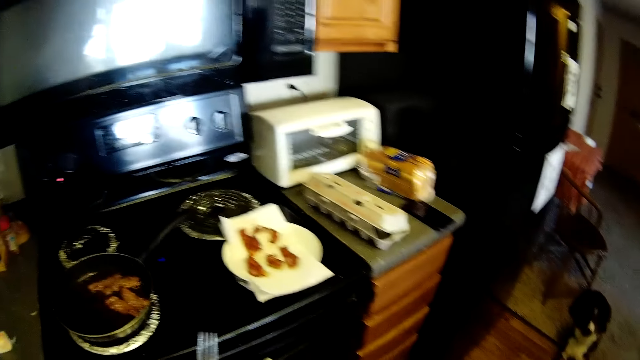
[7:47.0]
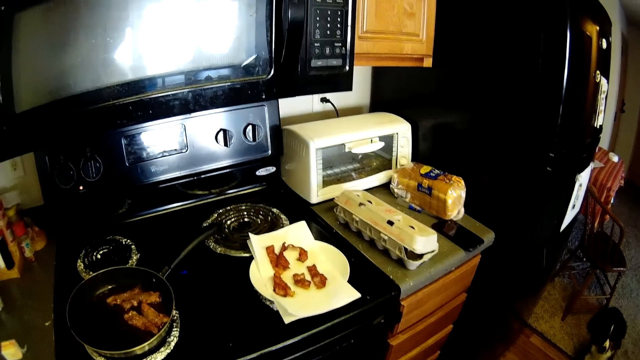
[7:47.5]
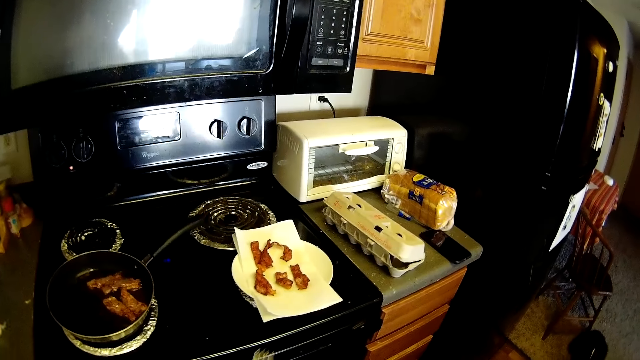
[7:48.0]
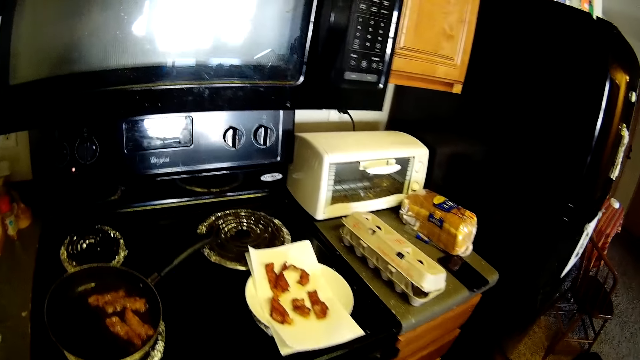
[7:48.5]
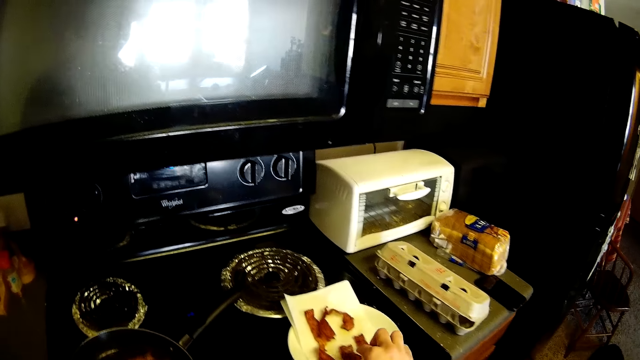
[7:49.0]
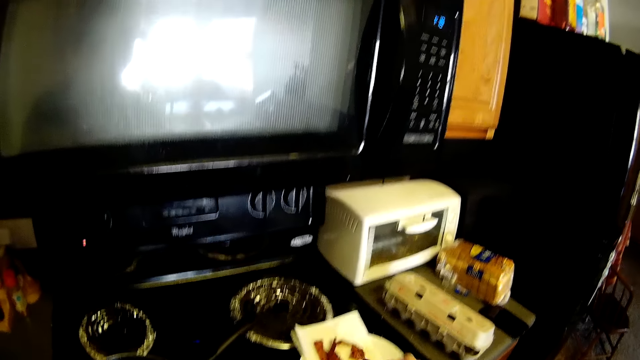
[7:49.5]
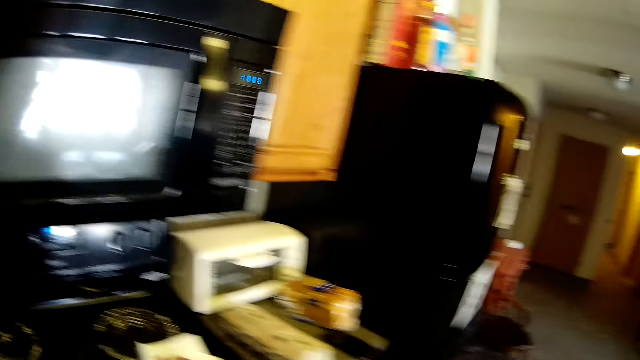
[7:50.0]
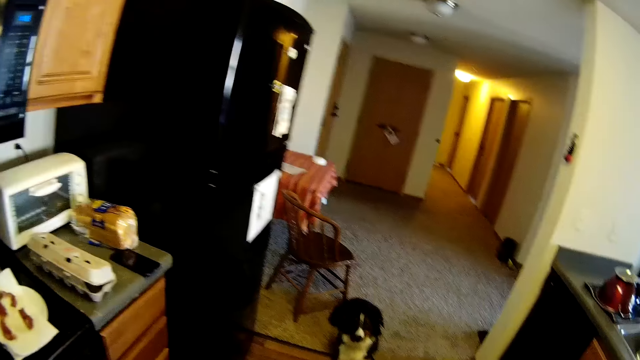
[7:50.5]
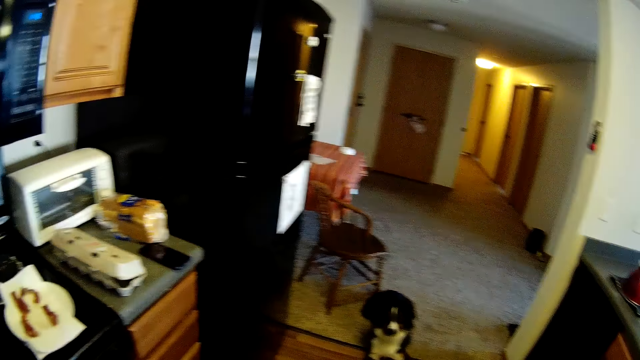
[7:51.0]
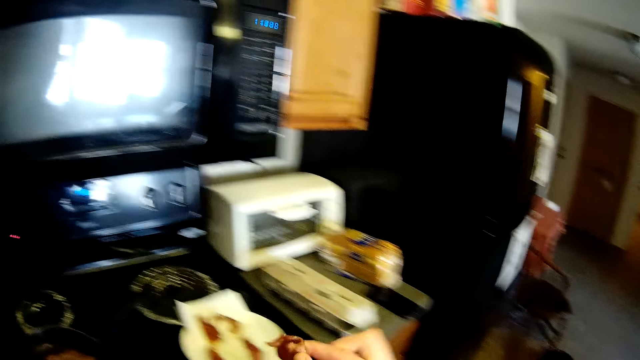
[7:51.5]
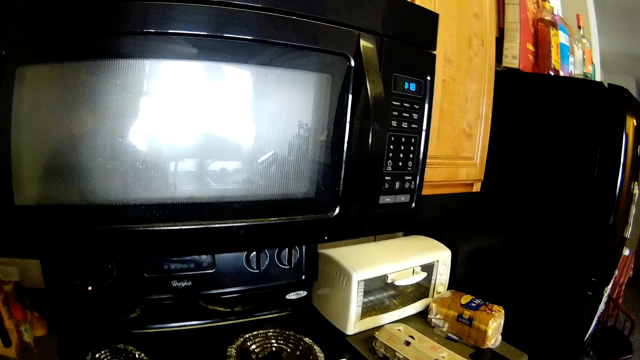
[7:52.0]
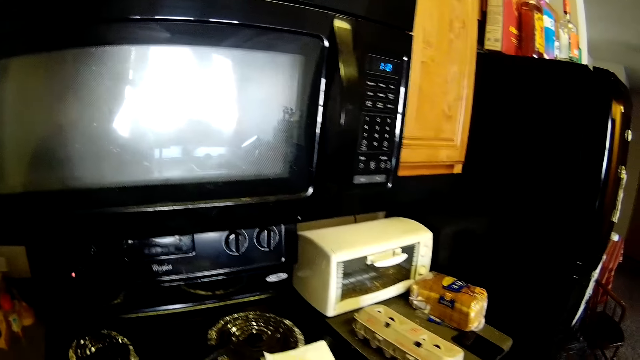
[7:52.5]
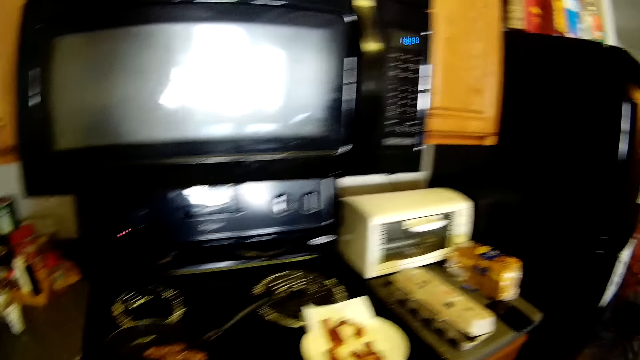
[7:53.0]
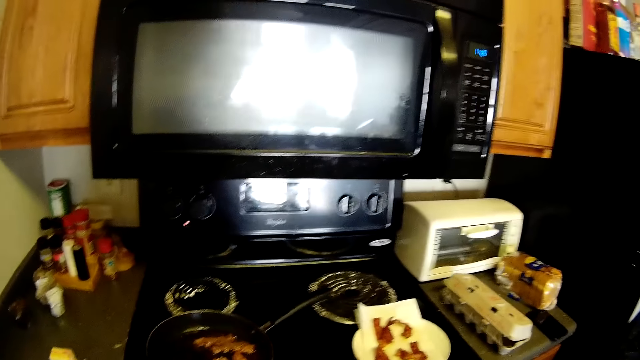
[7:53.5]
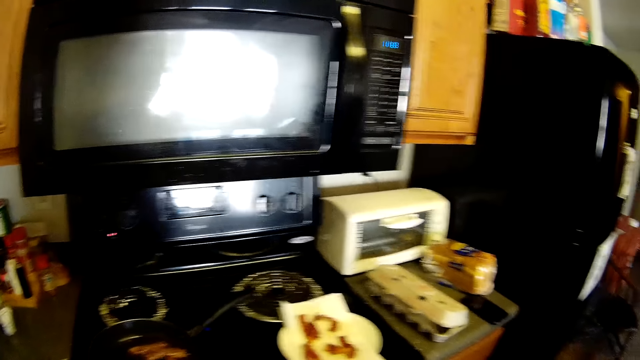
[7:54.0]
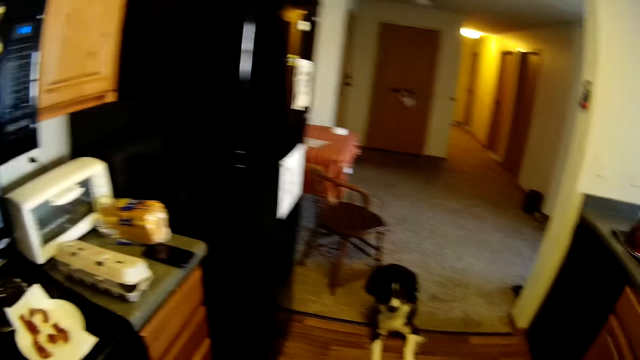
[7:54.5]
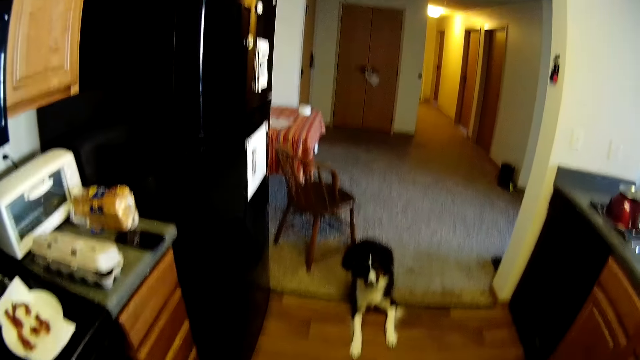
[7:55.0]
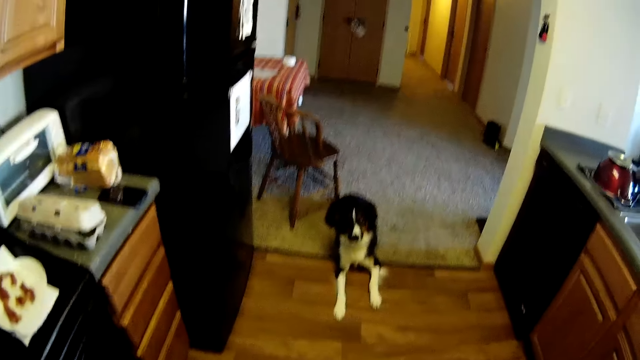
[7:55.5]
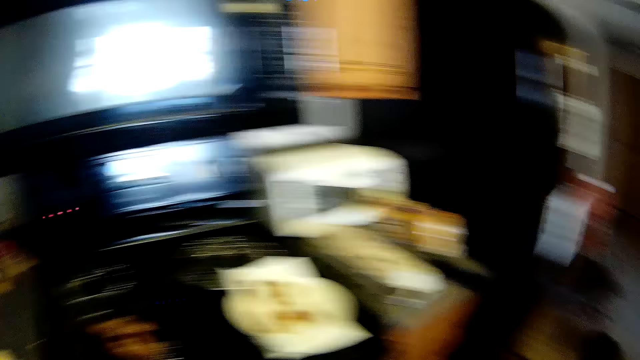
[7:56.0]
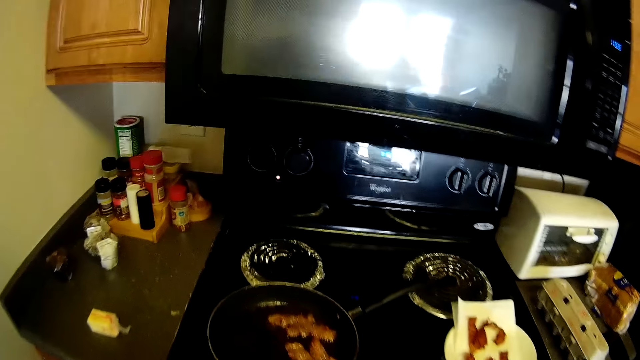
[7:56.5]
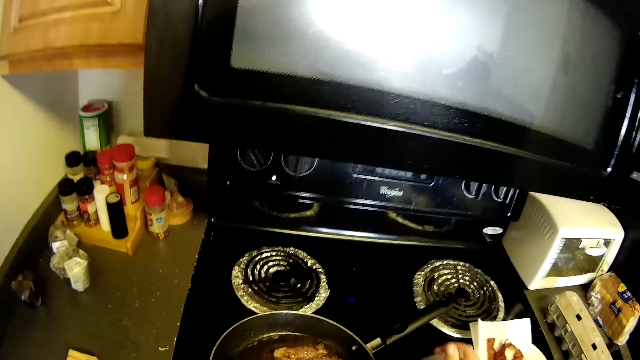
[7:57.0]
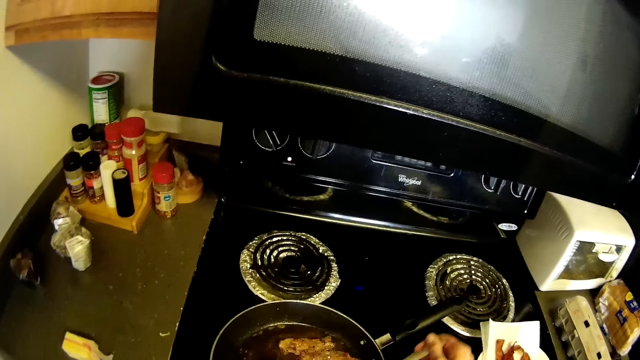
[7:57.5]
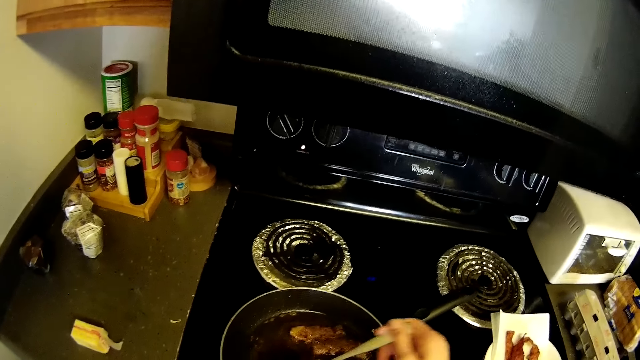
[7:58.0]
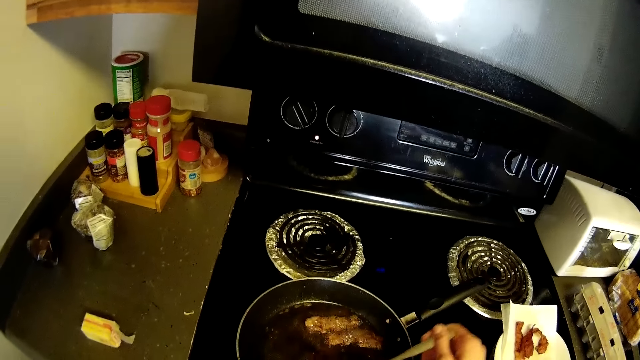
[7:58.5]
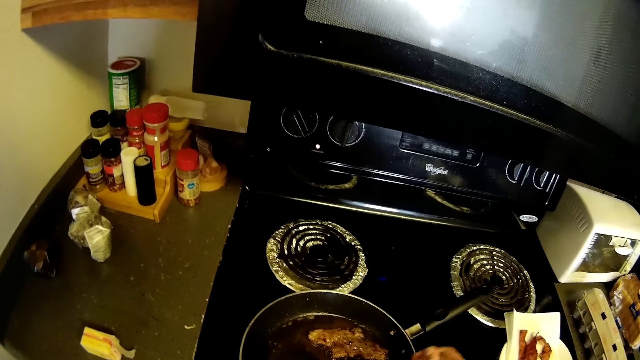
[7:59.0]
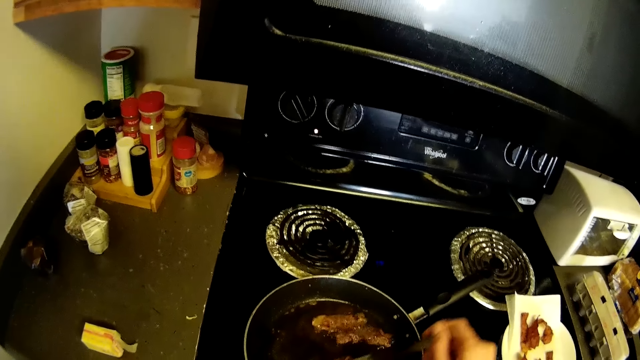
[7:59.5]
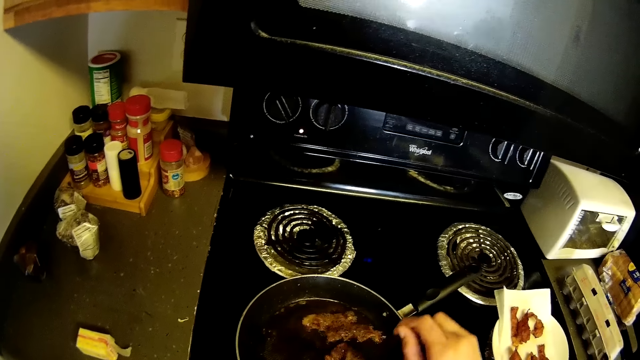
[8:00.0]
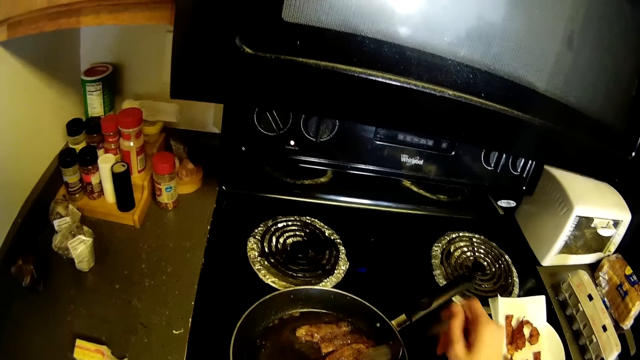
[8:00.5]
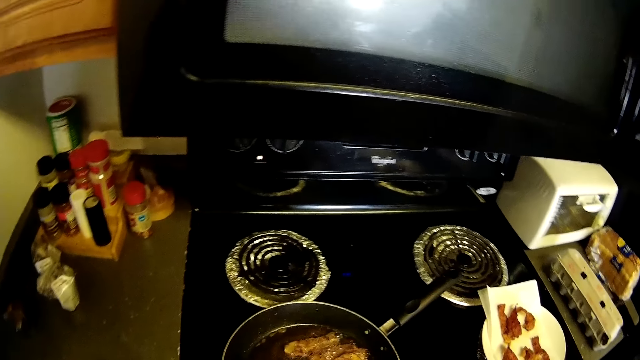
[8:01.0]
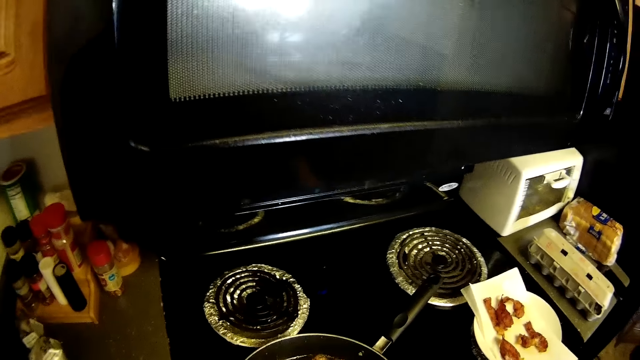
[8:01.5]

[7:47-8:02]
The camera wearer picks up a slice of bacon from the tissue on the plate on the cooker. She looks around. She places the slice of bacon on the tissue on the plate on the cooker. She turns the slices of bacon in the frying pan with the fork in her right hand.

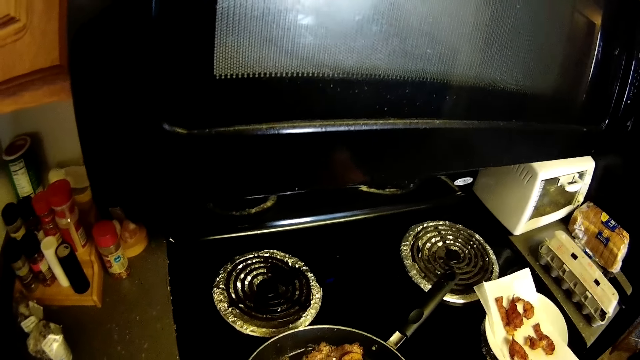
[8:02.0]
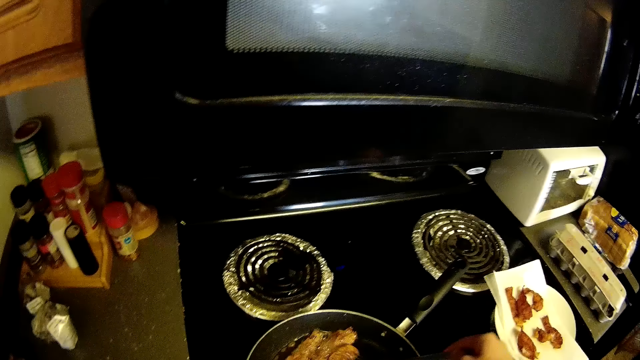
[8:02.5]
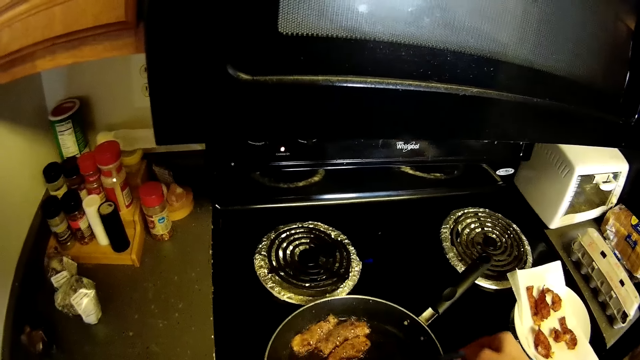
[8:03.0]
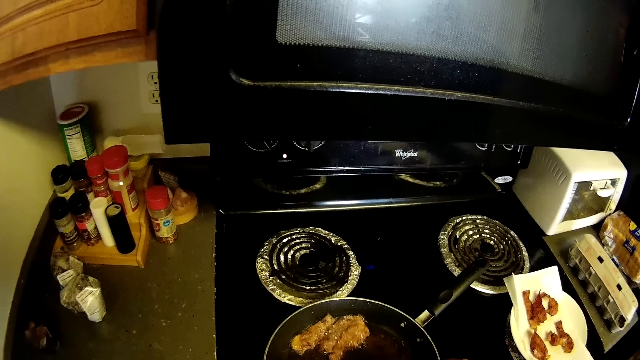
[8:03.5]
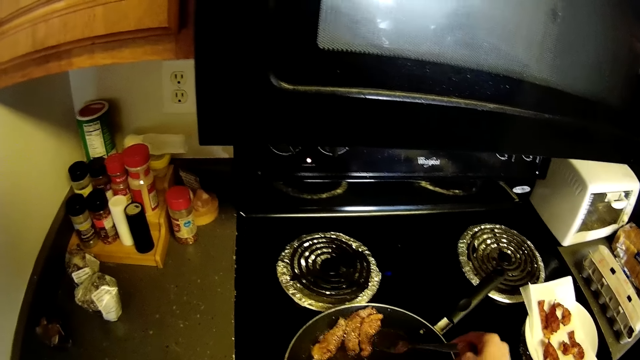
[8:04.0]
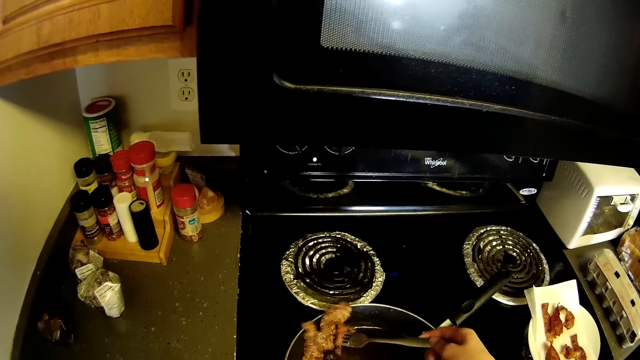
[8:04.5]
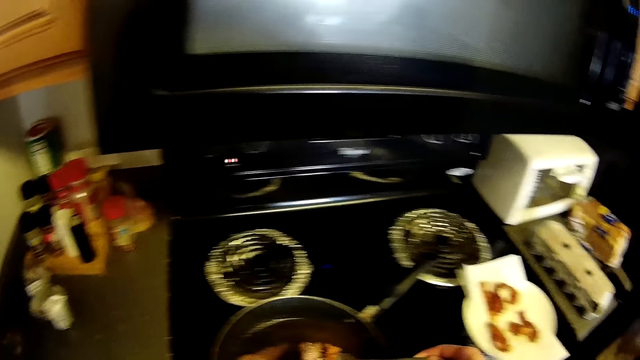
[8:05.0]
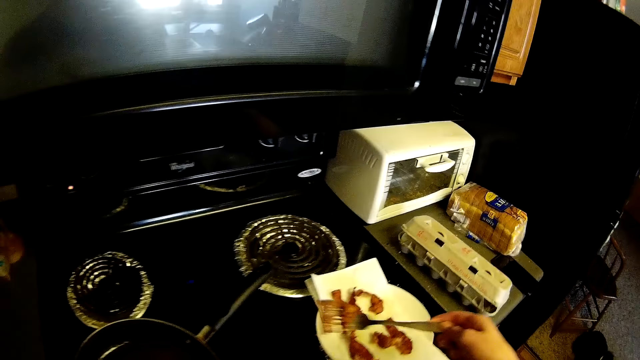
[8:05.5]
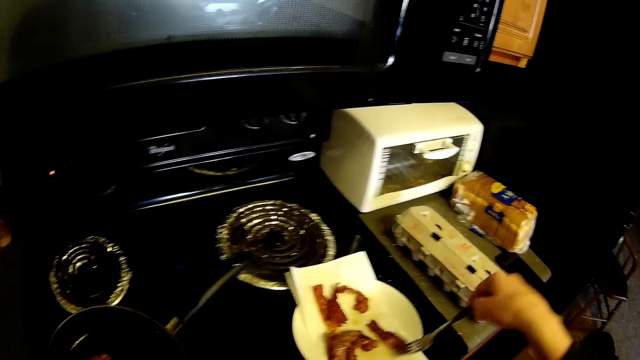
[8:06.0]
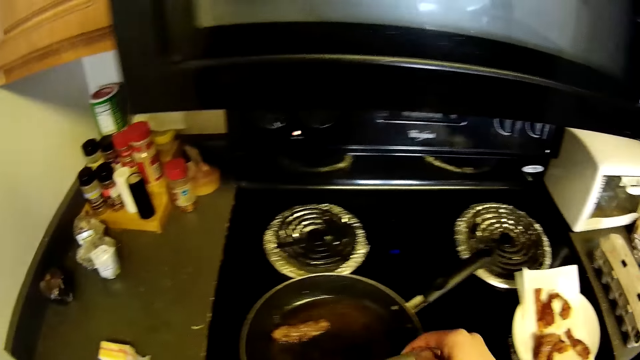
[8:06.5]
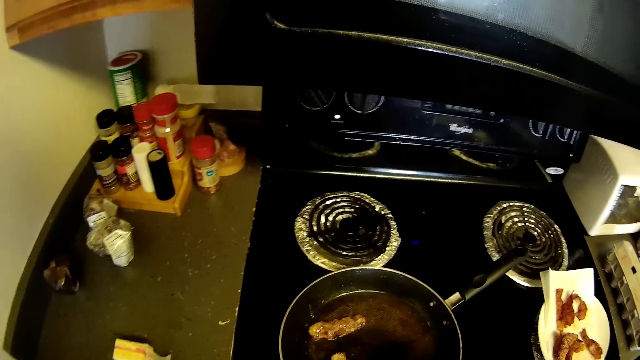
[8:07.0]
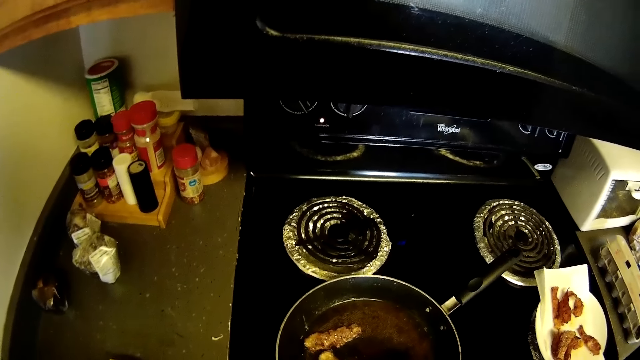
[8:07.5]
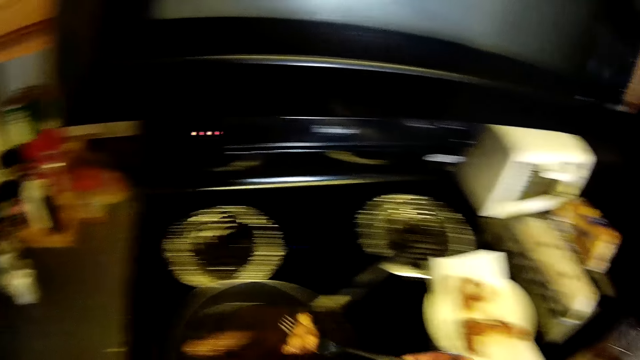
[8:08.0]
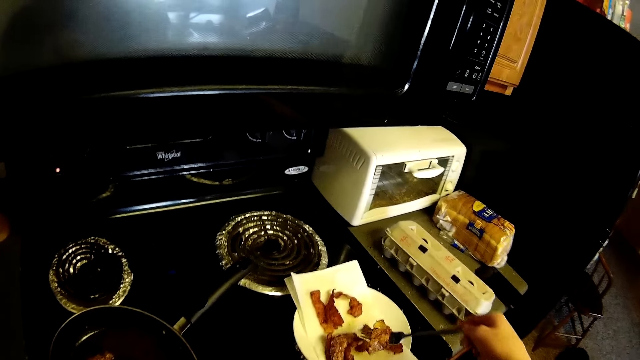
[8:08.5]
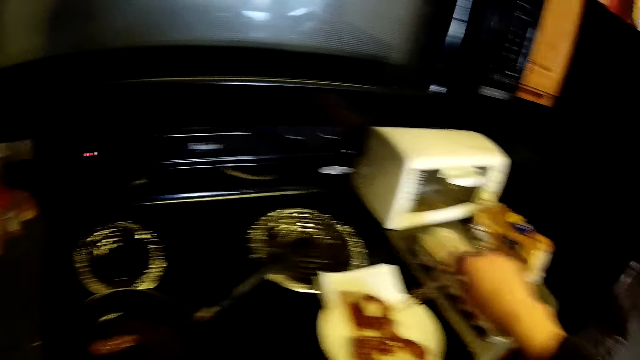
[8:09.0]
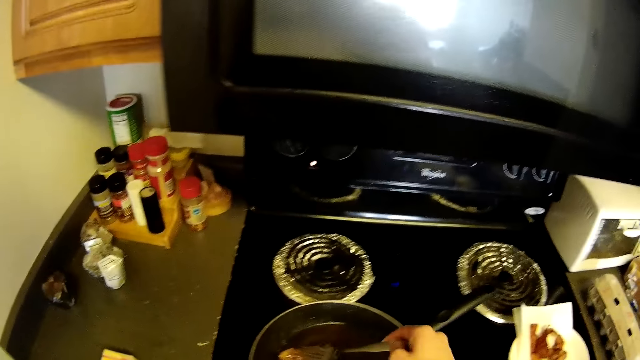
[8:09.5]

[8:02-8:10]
The camera wearer transfers the slices of bacon in the frying pan to the tissue on the plate on the cooker.
